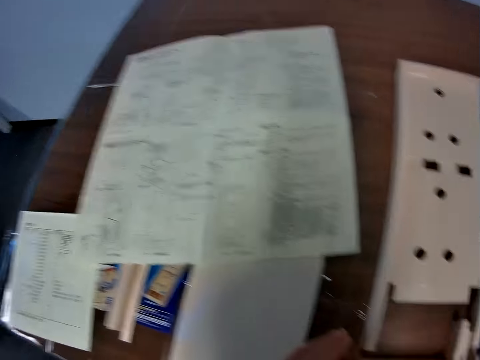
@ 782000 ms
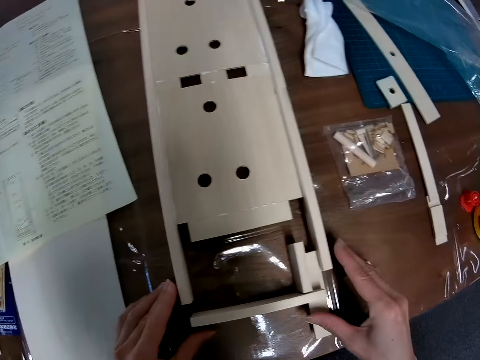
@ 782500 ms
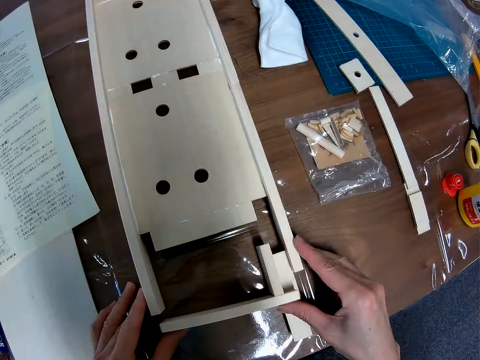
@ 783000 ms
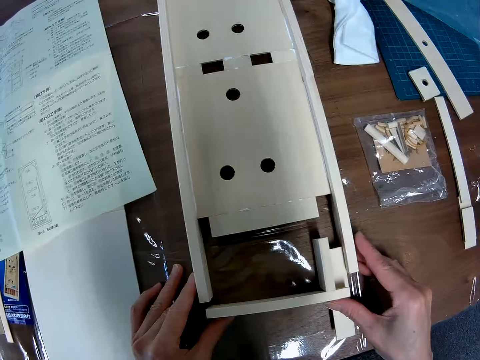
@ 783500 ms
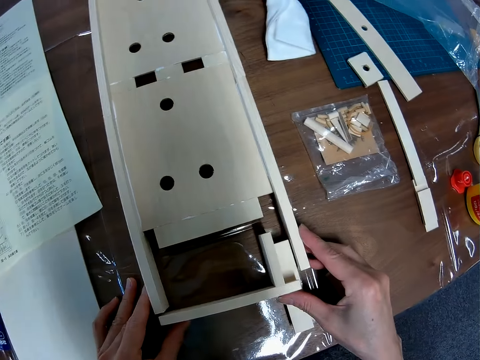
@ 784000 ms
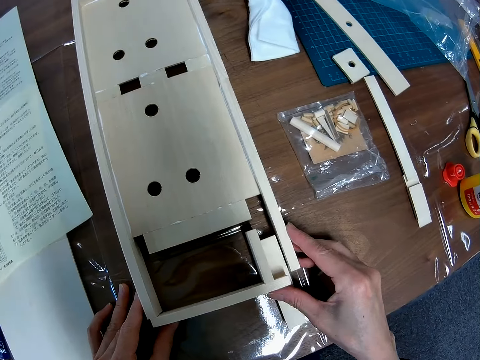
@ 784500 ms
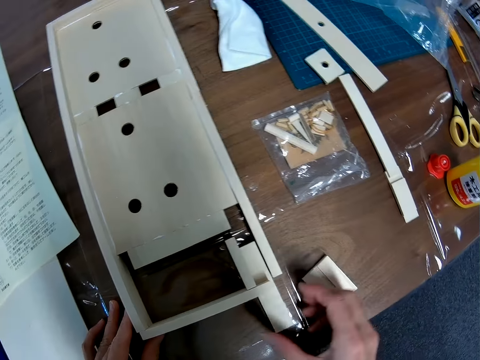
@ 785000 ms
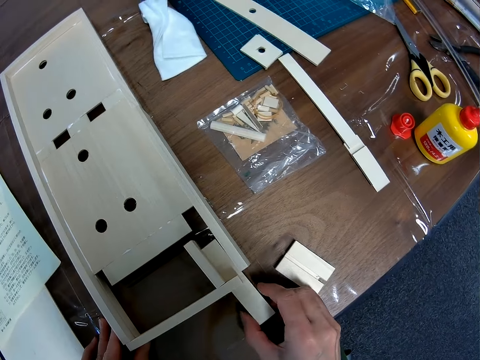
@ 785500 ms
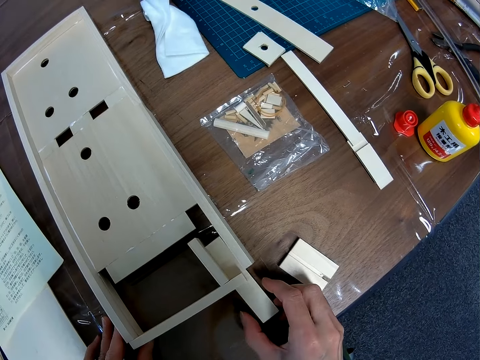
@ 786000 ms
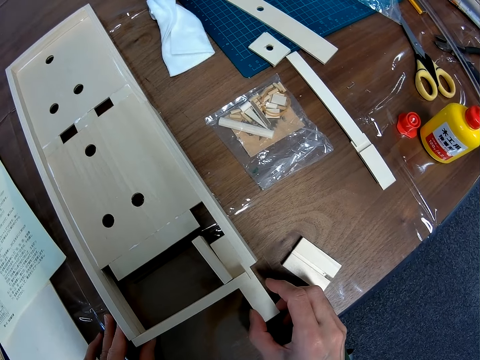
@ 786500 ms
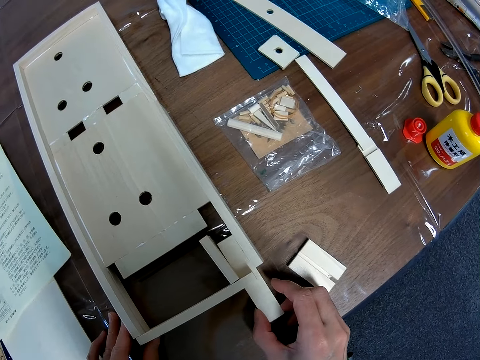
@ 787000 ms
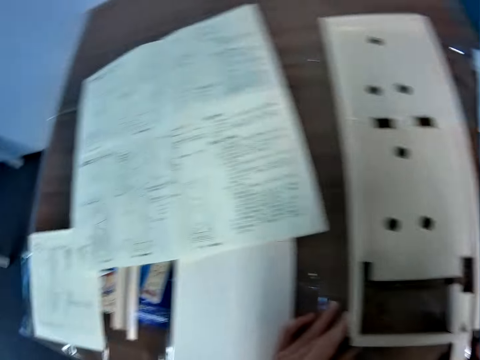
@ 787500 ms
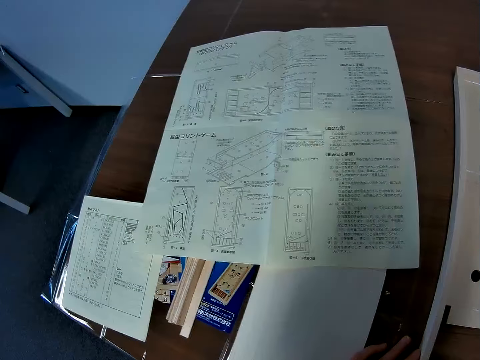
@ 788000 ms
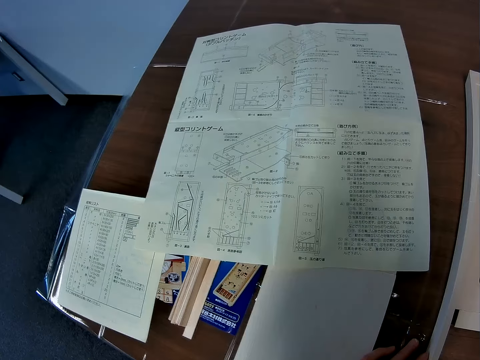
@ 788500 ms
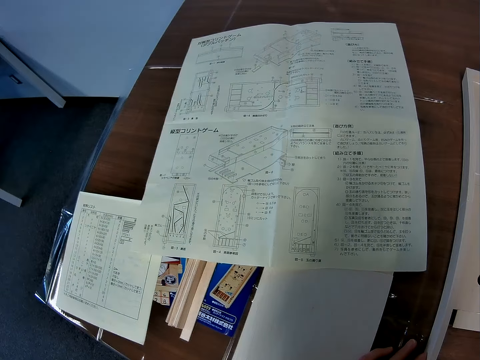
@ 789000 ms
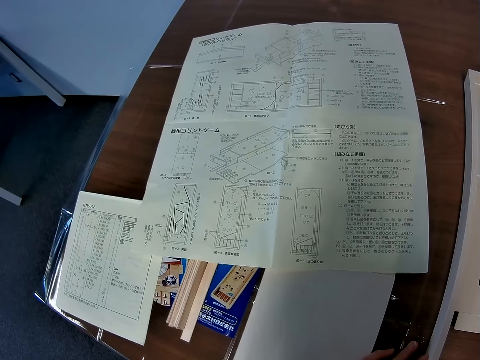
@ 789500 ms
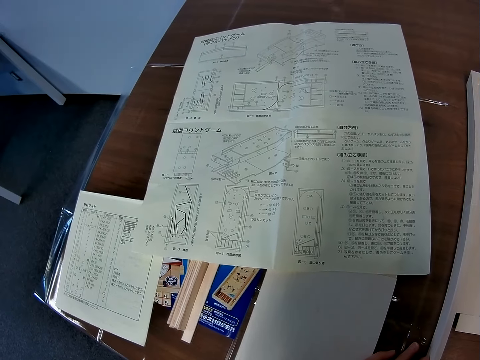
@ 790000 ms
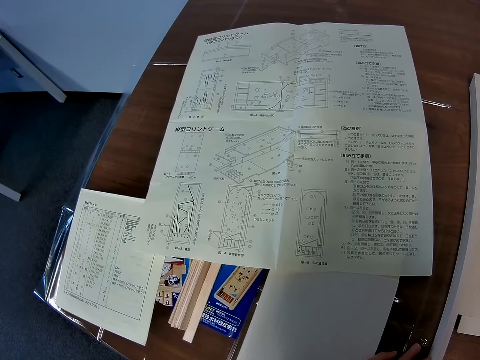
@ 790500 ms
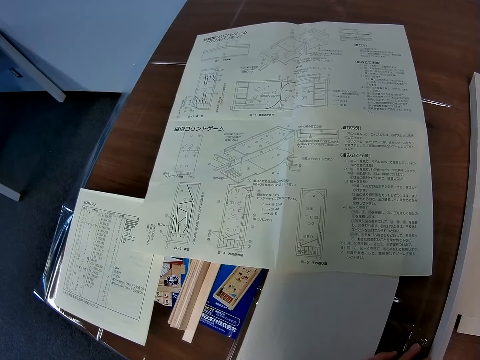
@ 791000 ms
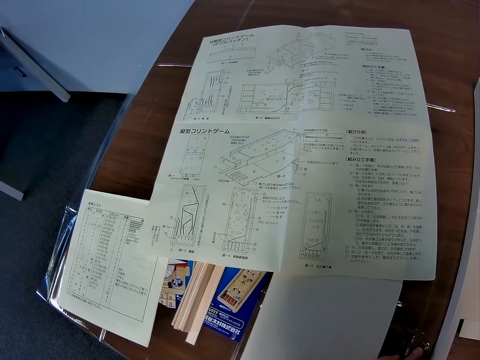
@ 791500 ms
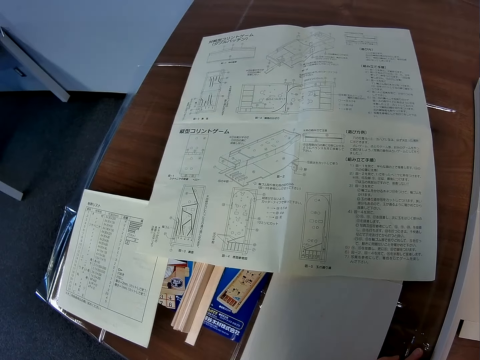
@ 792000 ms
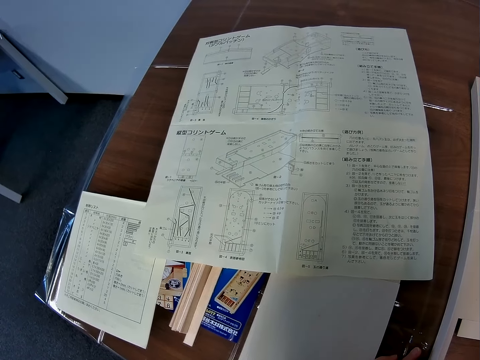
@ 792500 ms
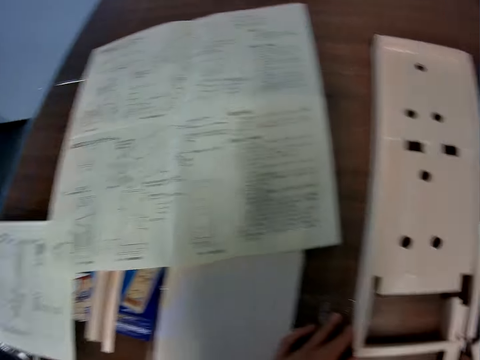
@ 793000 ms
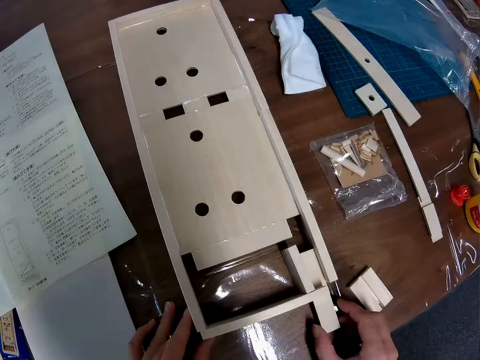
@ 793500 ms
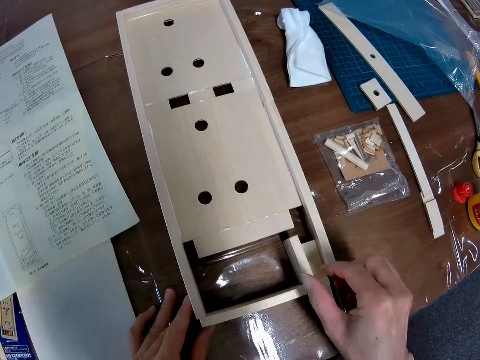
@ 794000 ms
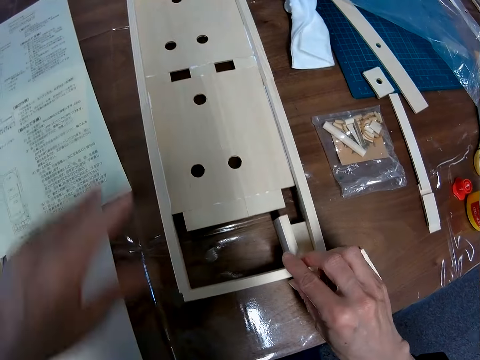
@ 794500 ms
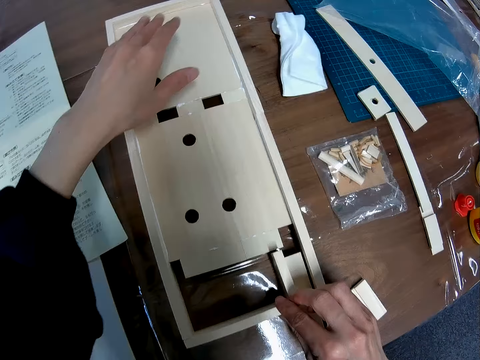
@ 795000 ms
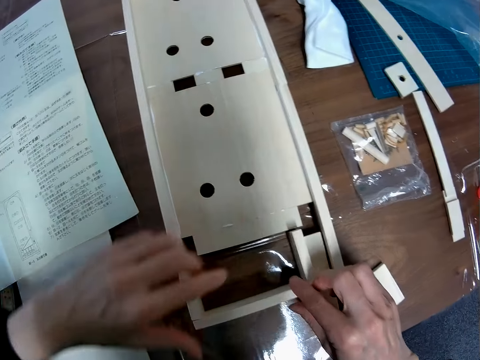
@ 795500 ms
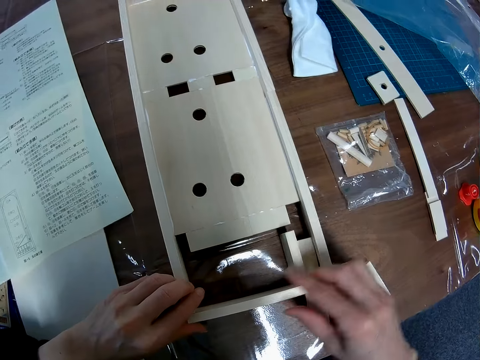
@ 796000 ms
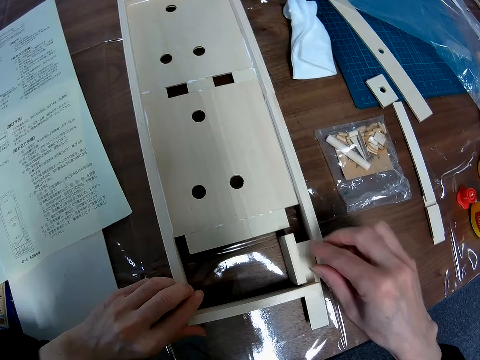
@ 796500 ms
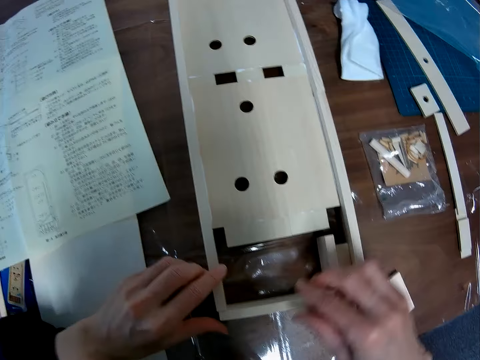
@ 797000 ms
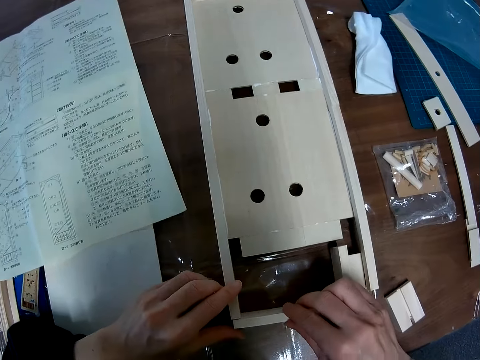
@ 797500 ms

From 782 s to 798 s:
The camera wearer pushes the pieces into the wooden mechanical model. They look at the blueprint again. They push the pieces into the wooden mechanical model.

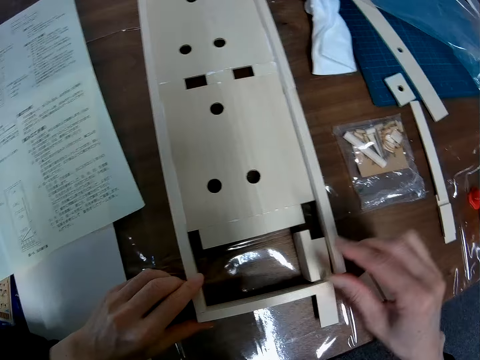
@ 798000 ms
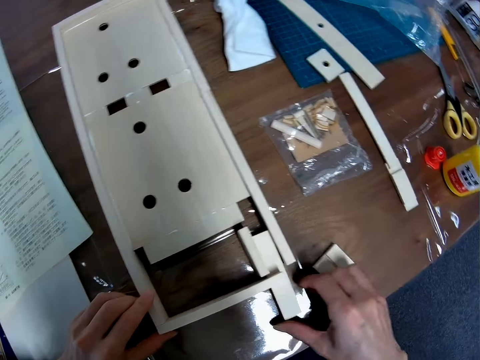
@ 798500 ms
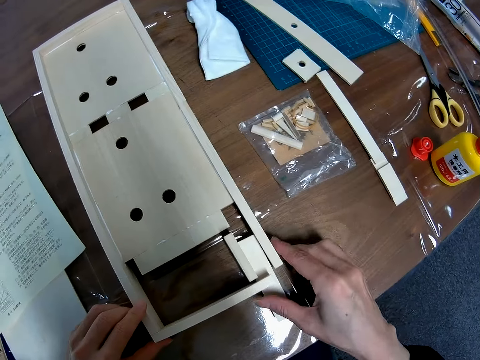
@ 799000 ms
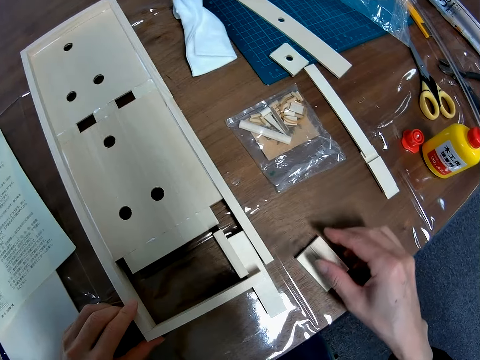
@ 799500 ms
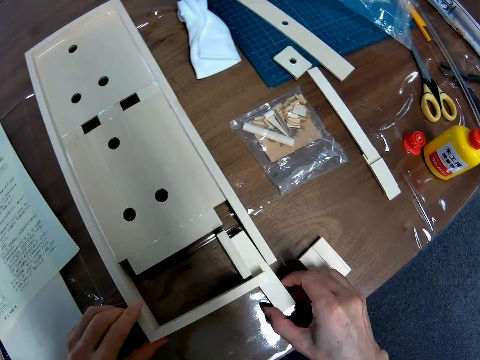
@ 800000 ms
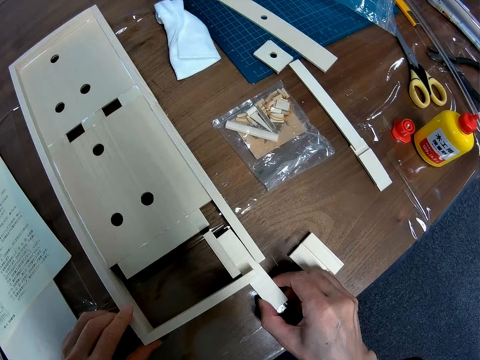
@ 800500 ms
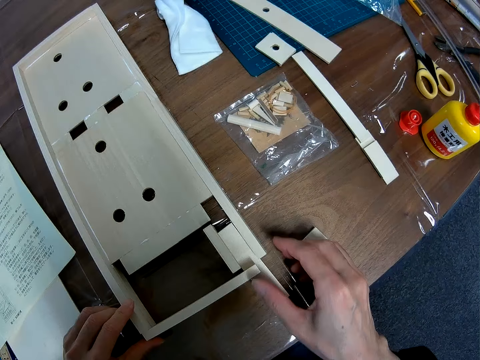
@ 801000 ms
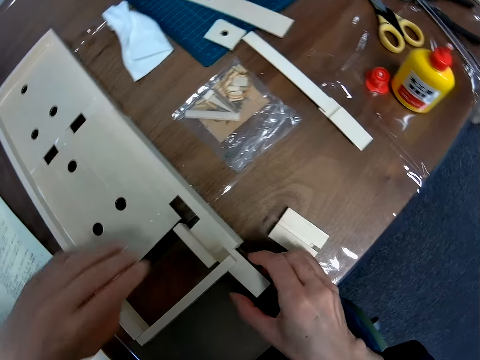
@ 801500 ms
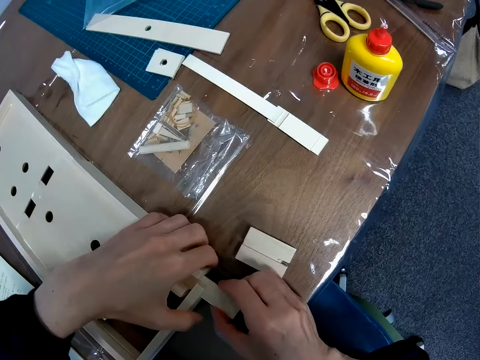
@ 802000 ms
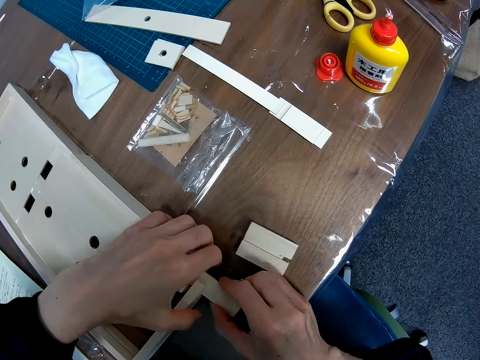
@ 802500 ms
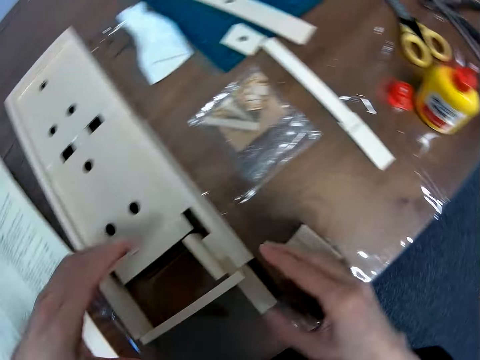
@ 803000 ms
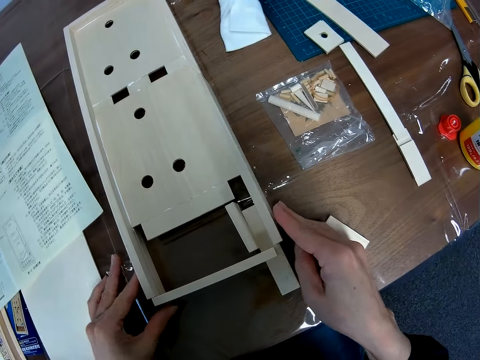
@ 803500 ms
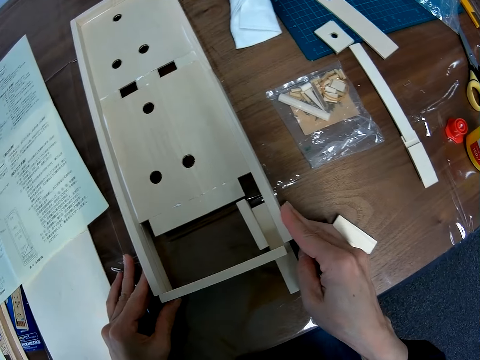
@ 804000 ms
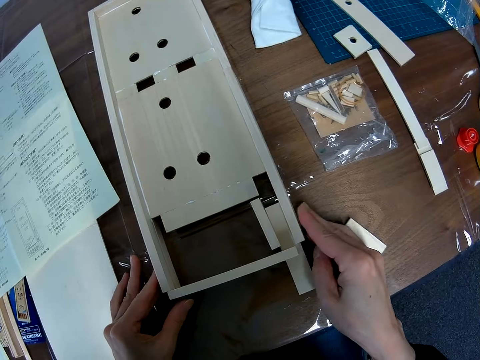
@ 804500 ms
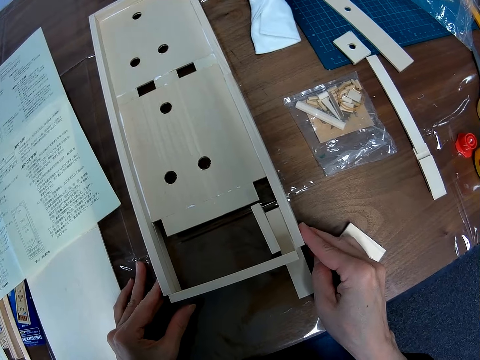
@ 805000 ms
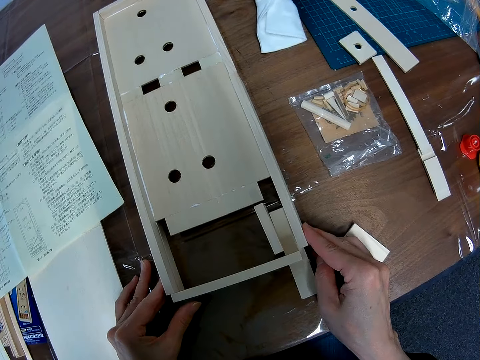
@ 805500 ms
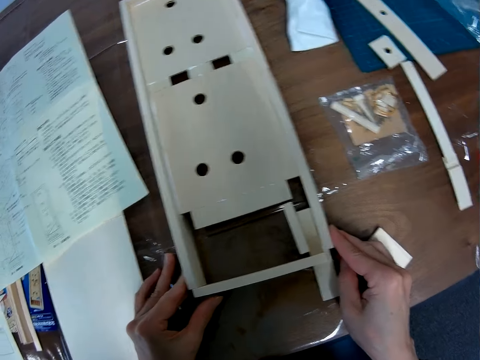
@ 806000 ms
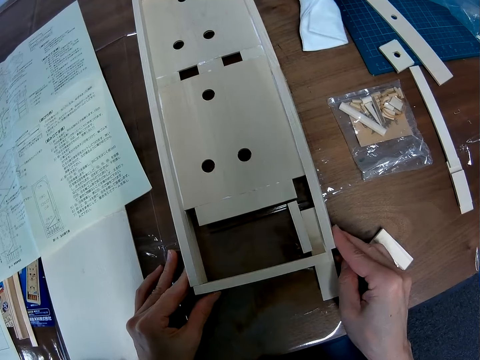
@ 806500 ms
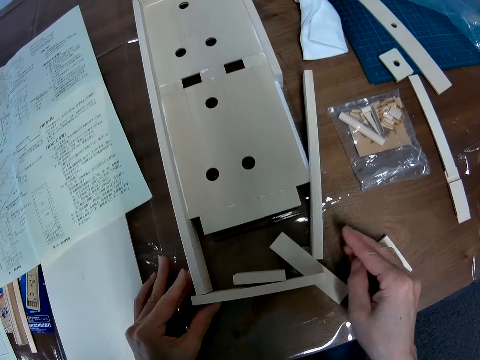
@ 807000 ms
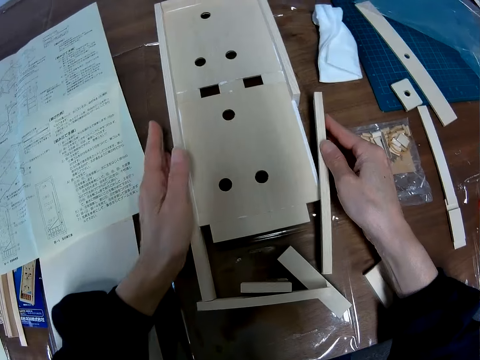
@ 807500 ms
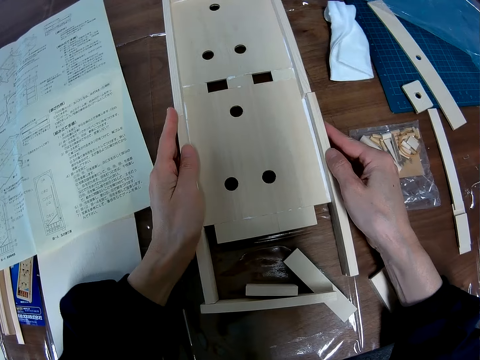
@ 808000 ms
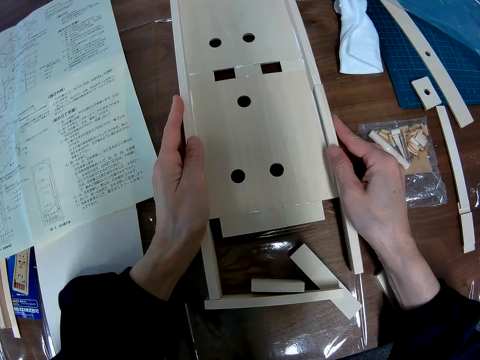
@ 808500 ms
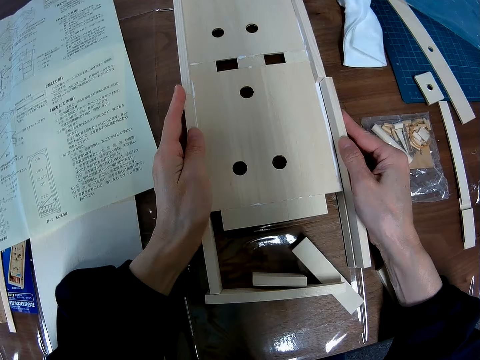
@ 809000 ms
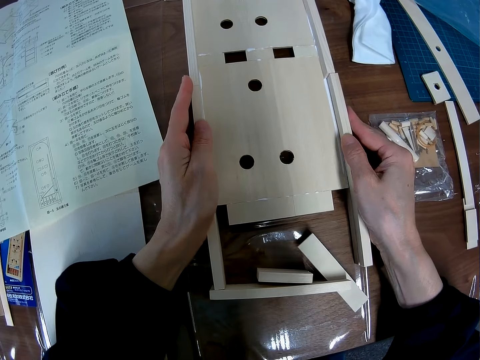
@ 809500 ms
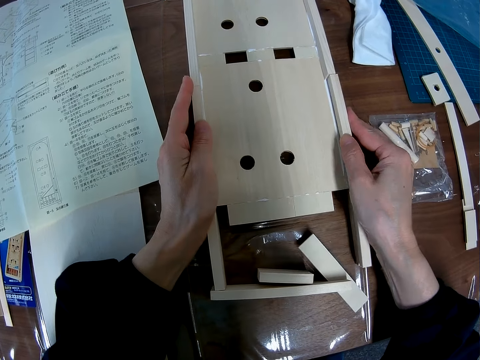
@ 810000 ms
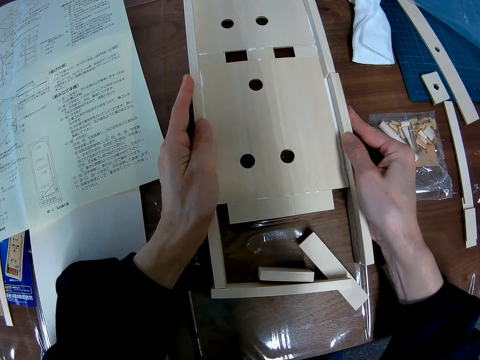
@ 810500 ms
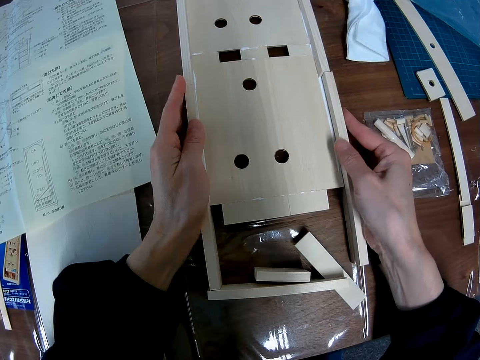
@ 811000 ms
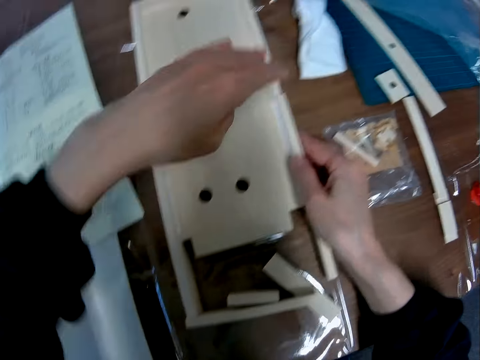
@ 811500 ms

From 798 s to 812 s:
The camera wearer reassembles the pieces together.
